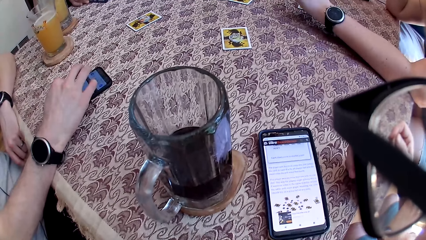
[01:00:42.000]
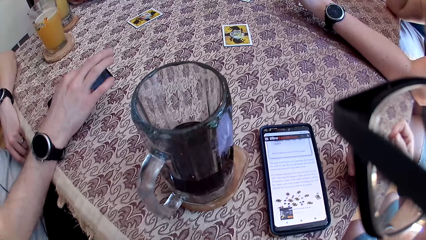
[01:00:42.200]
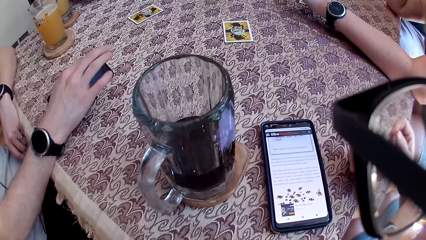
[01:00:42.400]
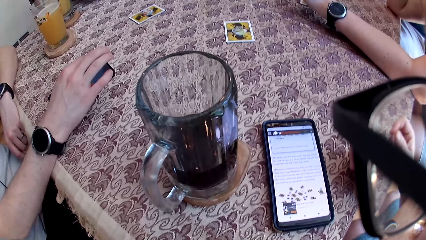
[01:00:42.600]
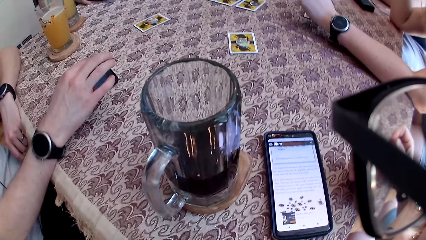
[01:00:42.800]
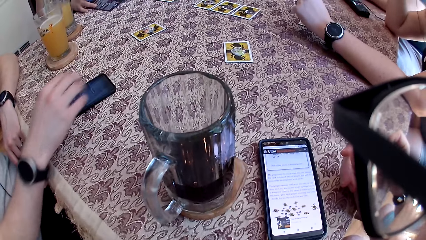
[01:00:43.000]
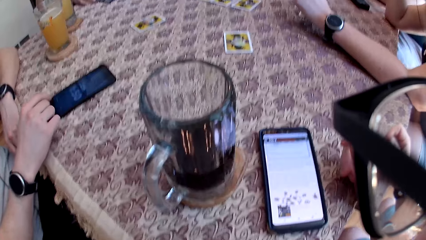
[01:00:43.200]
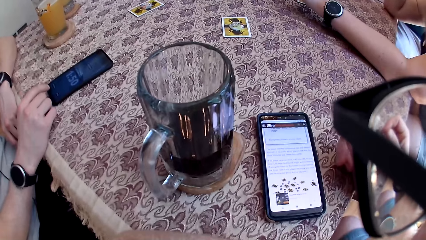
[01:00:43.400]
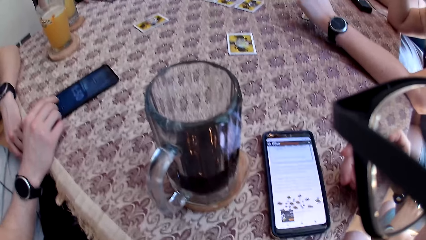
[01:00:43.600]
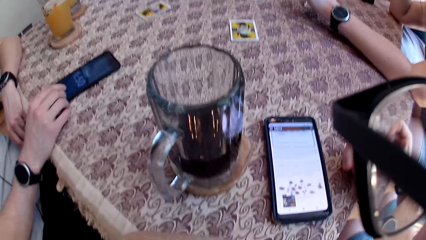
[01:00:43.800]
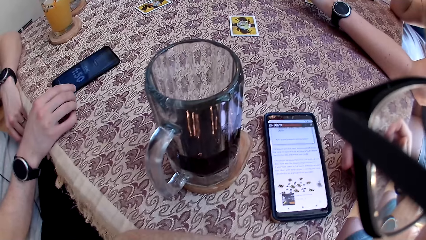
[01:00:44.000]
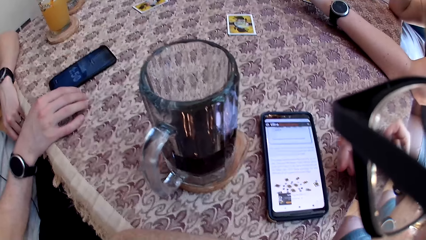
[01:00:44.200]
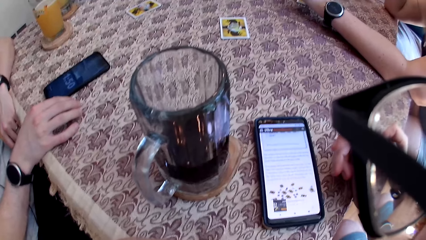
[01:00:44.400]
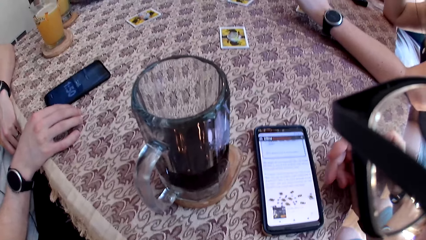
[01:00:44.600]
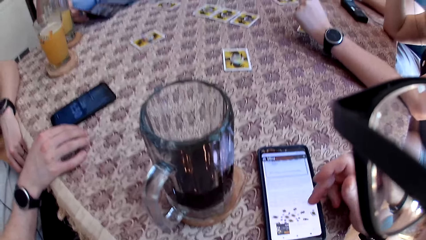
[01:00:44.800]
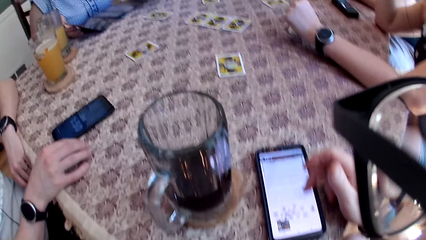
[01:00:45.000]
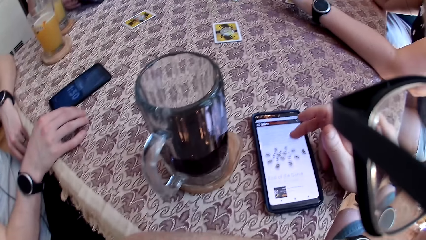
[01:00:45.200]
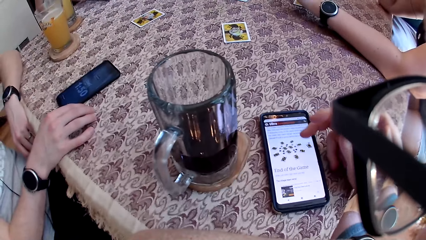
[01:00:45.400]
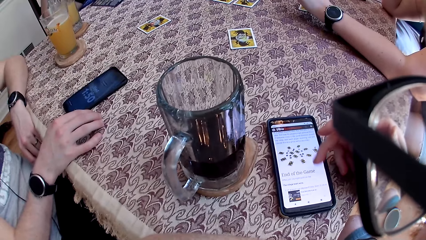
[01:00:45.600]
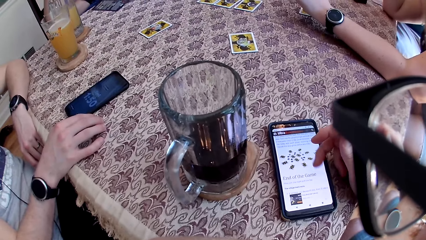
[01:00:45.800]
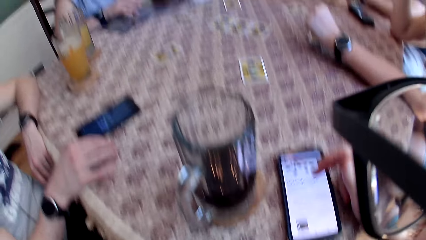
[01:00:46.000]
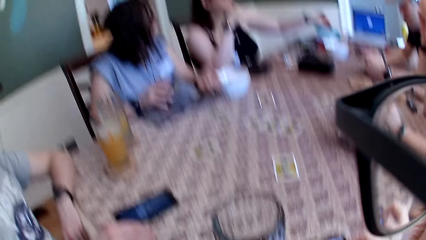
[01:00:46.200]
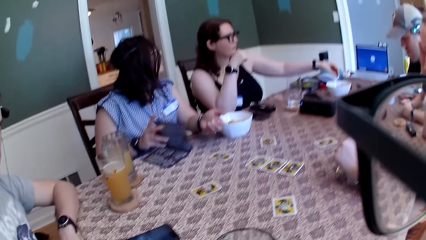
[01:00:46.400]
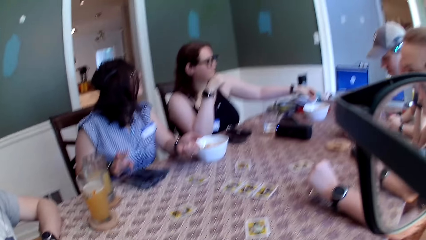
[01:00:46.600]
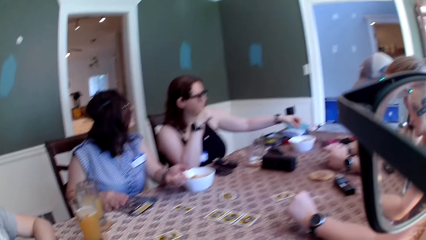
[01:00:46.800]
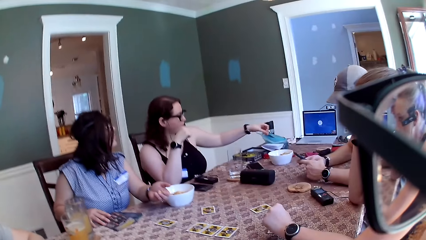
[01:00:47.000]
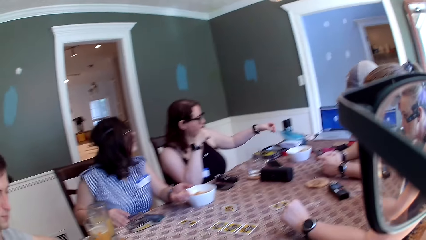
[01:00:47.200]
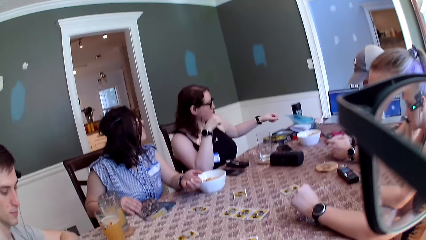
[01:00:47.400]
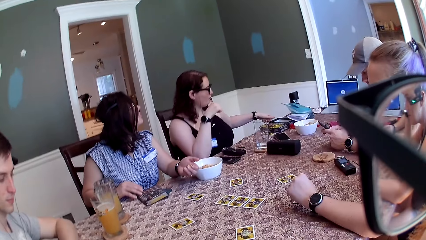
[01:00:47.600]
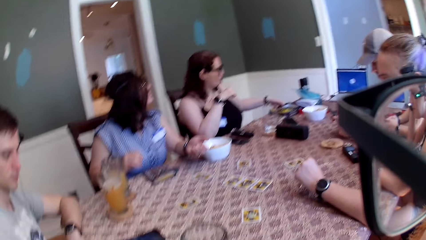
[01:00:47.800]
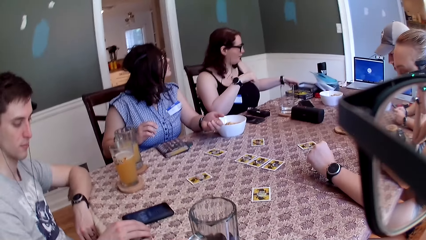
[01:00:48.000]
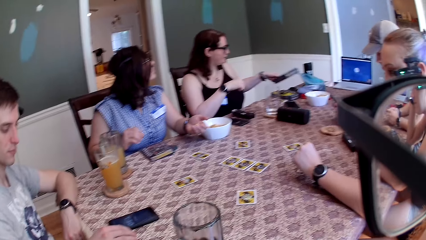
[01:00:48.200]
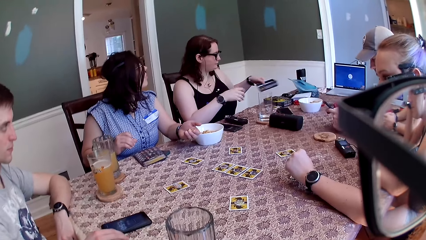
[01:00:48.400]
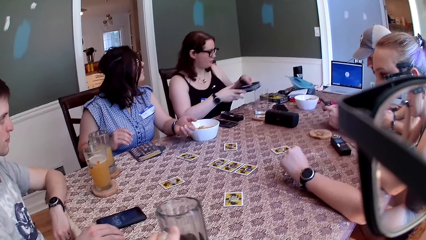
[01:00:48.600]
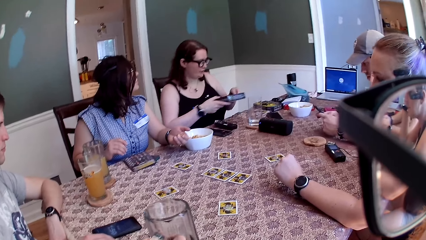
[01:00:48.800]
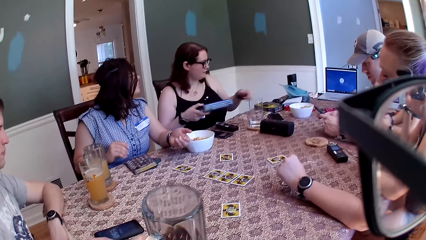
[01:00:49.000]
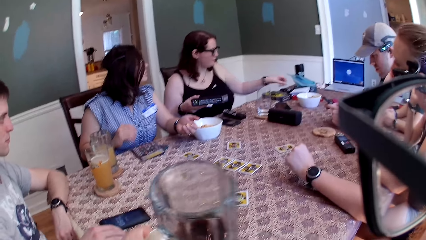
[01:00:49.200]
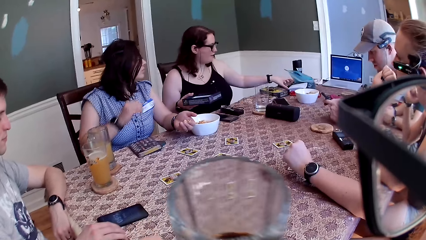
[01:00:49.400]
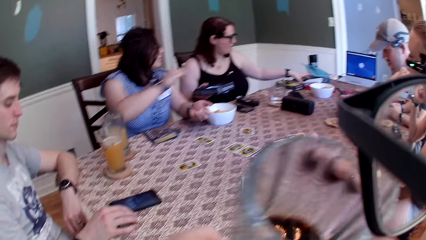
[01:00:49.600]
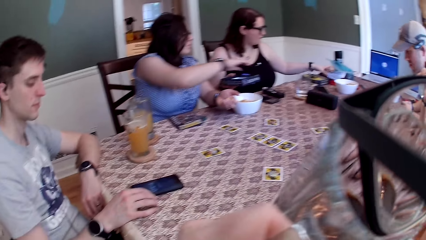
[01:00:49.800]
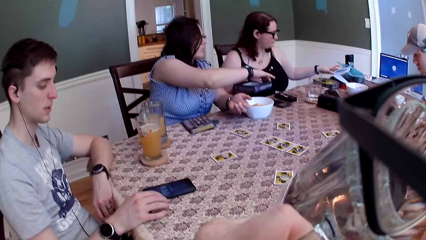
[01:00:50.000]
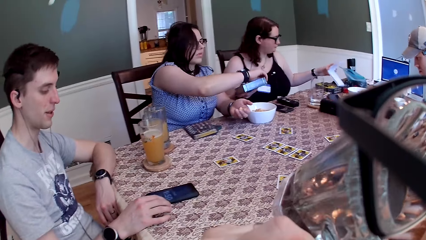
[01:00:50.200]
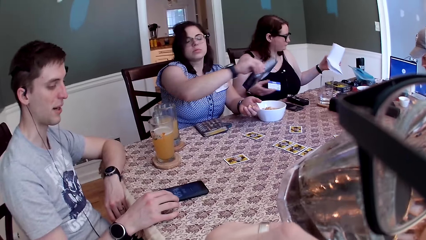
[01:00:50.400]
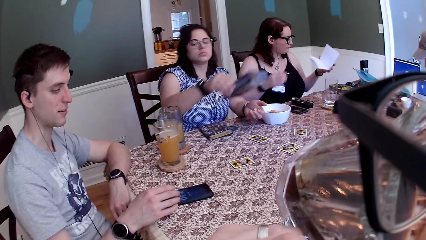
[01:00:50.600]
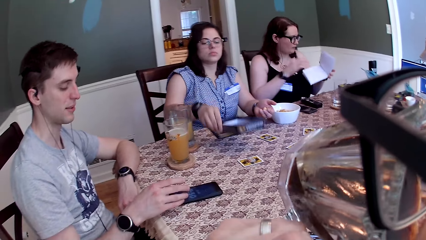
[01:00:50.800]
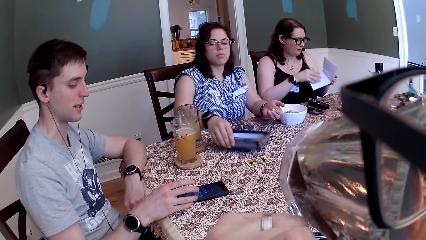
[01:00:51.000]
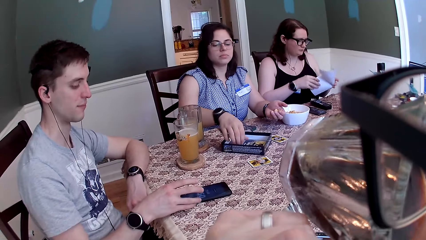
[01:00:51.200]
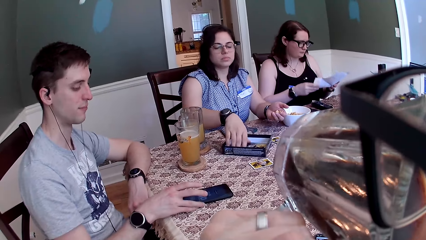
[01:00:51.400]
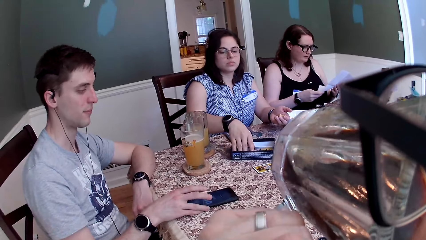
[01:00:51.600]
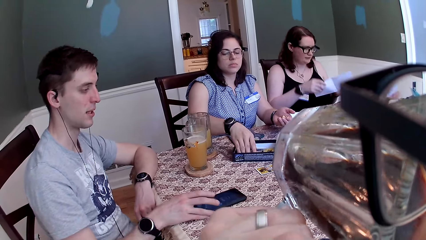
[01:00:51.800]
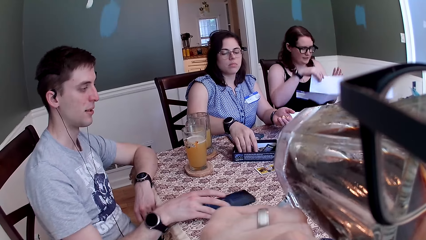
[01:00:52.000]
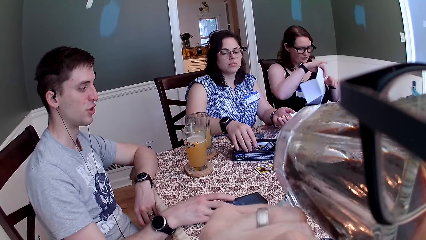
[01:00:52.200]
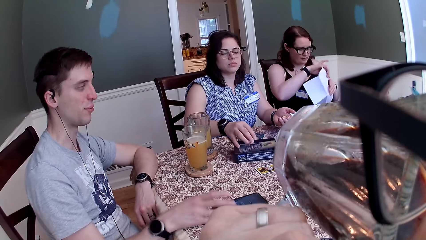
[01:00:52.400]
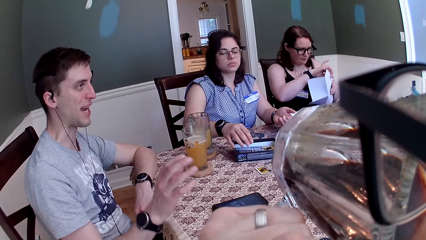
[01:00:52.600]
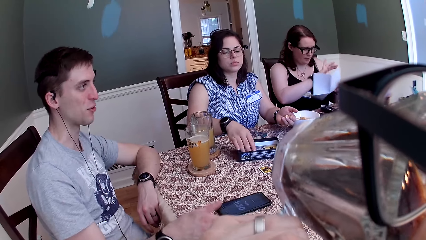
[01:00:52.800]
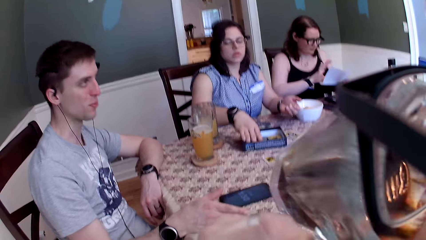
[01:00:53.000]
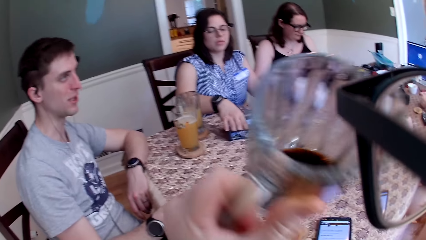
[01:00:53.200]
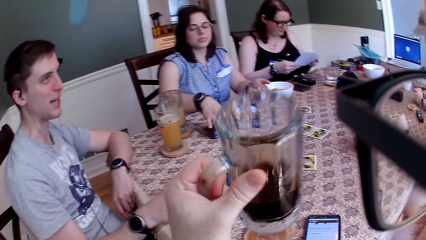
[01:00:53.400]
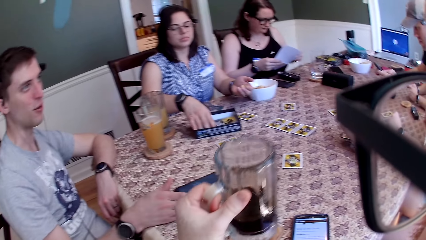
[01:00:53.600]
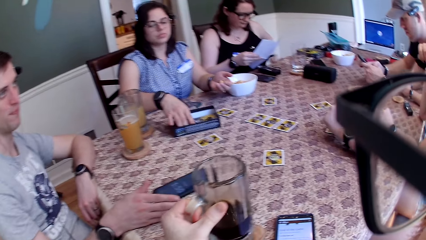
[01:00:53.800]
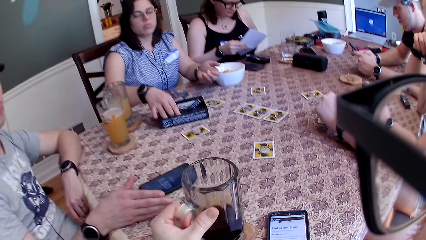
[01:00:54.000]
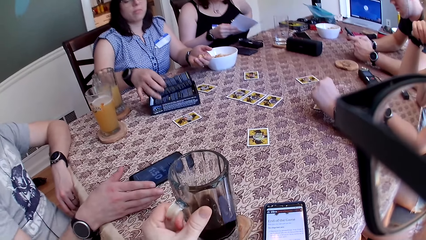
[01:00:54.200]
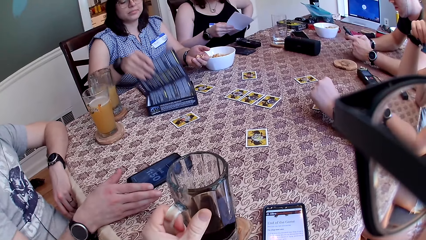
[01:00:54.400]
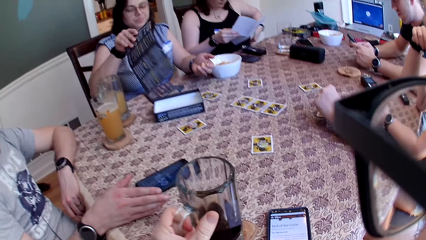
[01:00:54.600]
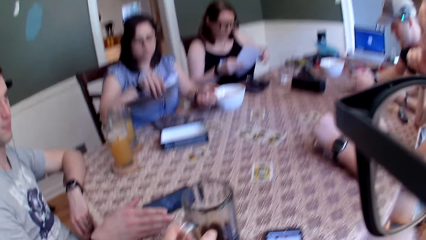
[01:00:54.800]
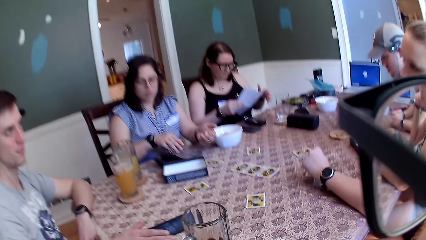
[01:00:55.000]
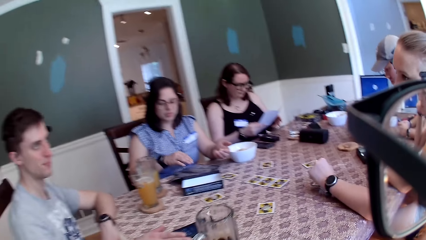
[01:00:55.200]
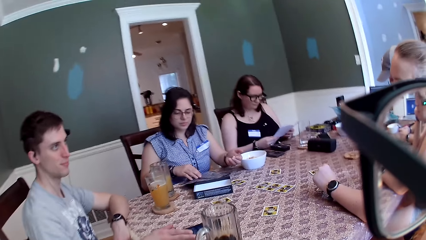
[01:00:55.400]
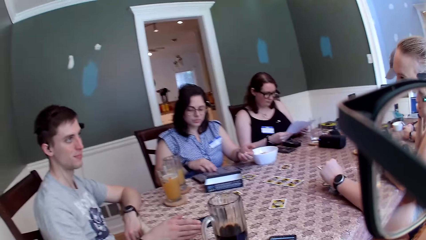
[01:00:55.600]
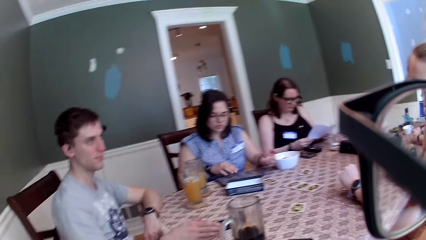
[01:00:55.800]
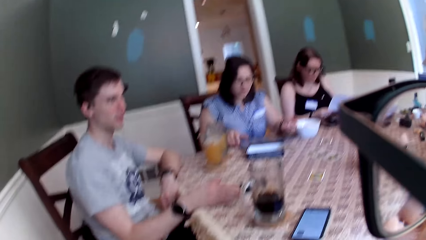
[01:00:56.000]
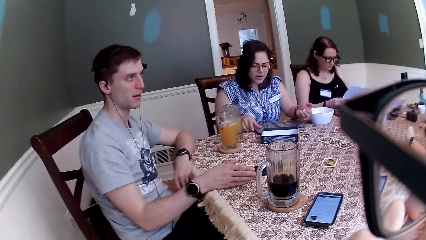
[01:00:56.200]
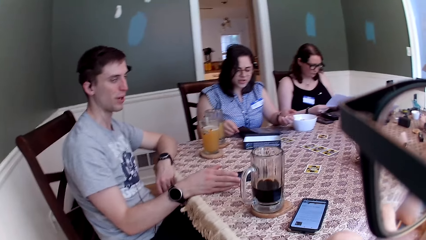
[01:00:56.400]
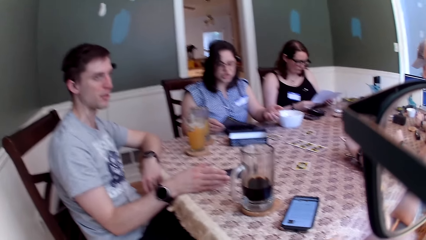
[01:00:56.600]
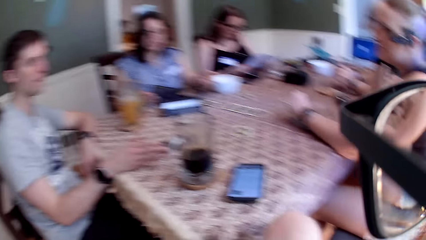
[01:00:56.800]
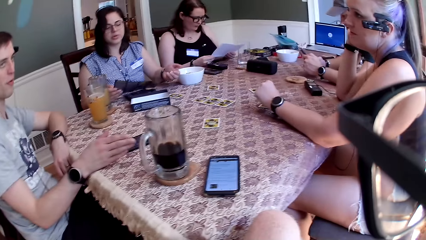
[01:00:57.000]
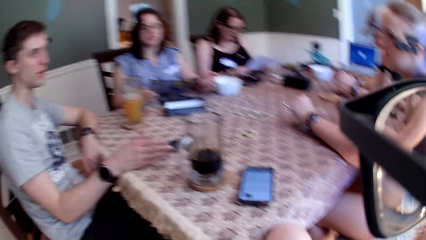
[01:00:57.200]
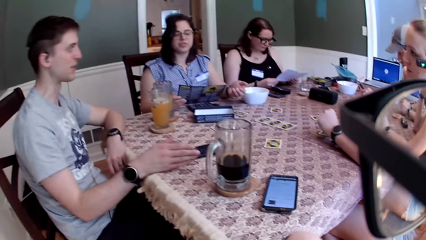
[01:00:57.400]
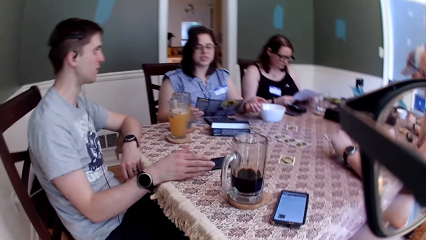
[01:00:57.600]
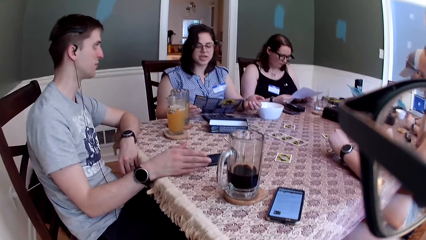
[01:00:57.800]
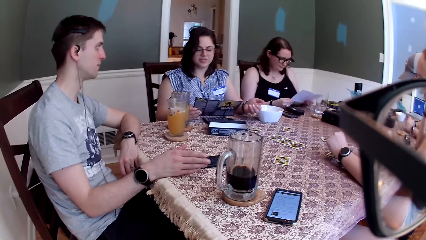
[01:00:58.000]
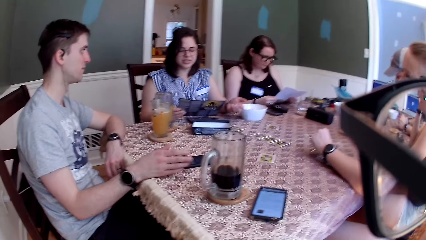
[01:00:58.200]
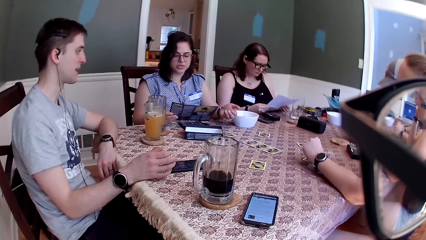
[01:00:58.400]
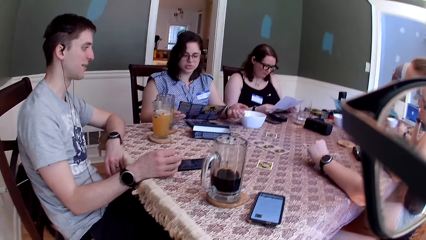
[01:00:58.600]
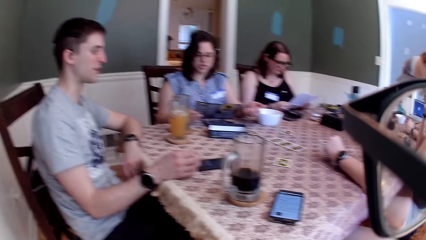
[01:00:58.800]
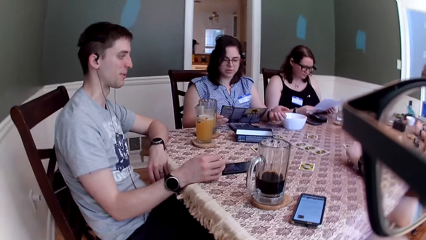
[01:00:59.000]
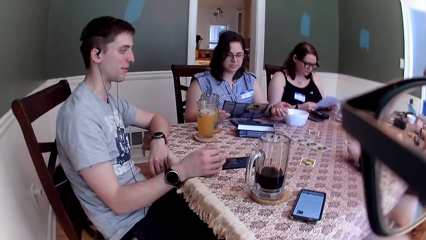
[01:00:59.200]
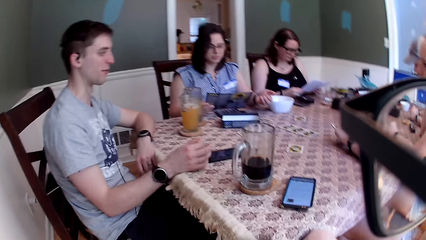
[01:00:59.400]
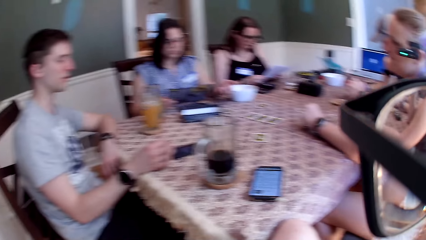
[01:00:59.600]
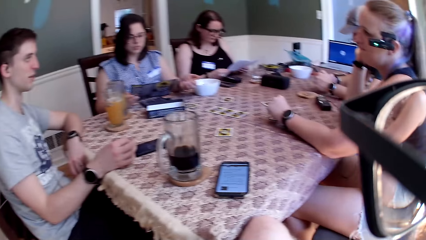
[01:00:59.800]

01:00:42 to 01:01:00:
A woman speaks to another woman. The other woman carries a carton of a card manual from the table with her left hand. The camera wearer picks up a cup from the table. The second woman gives the first woman another manual. The camera wearer drinks from the cup in his right hand. The second woman takes a paper from the table with her left hand. The second woman gives the carton in her right hand to the first woman. A man speaks to the group of people and the camera wearer at the table. The first woman picks the manual from the carton with her right hand. The second woman opens the paper with her hands. The camera wearer drops the cup in his left hand on a coaster. The first woman drops the manual in her right hand on the table. A third woman speaks to the man. The first woman speaks to the group of people and the camera wearer at the table. The man speaks to the group of people and the camera wearer at the table. The first woman reads the manual out to the group of people at the table. The man speaks to the group of people and the camera wearer at the table.
